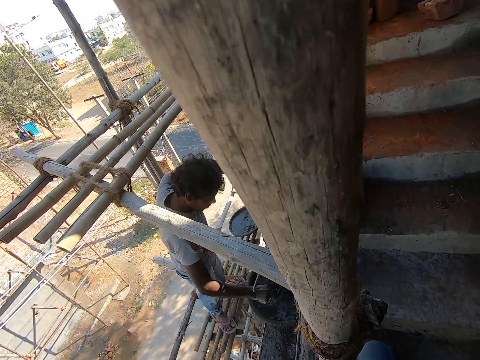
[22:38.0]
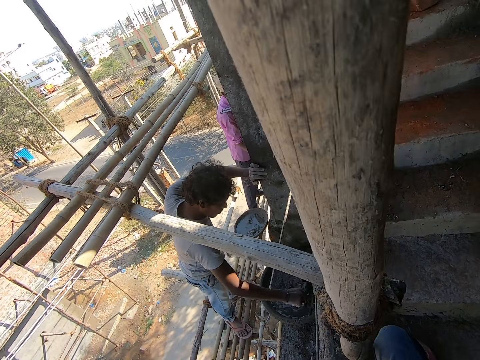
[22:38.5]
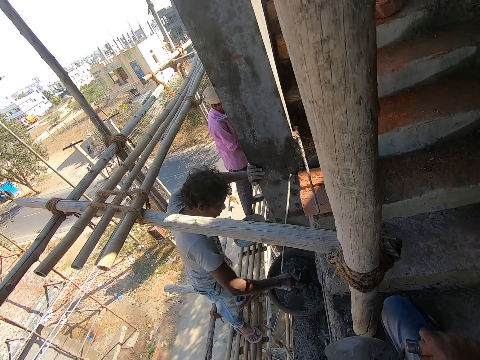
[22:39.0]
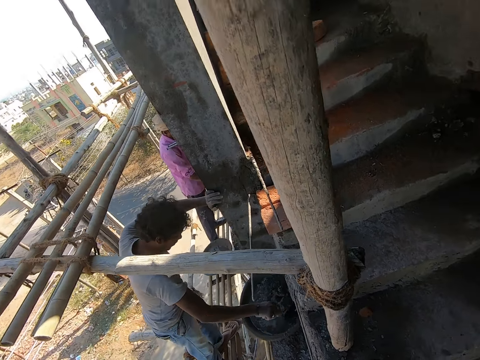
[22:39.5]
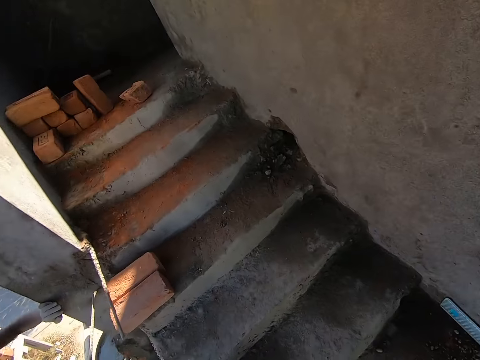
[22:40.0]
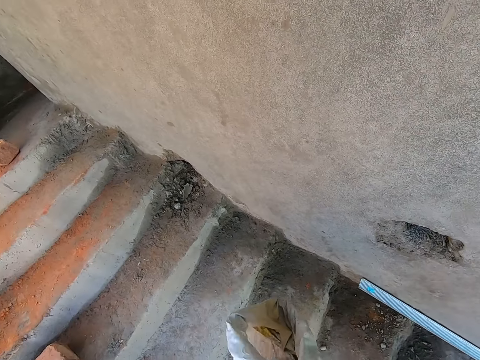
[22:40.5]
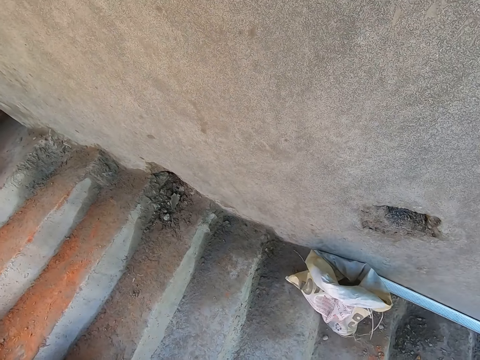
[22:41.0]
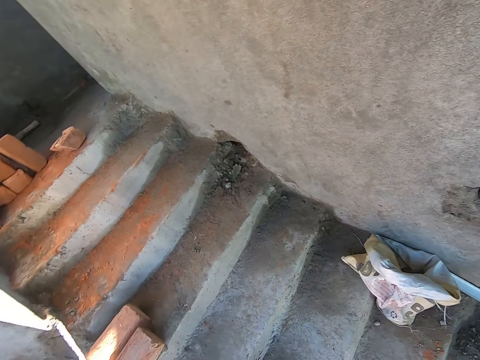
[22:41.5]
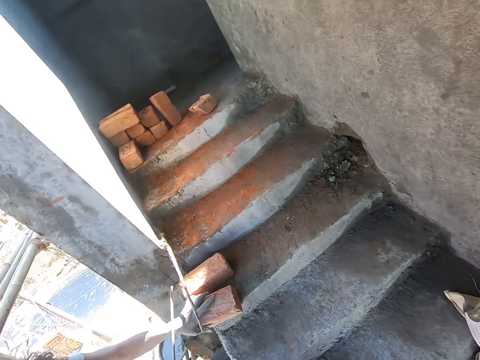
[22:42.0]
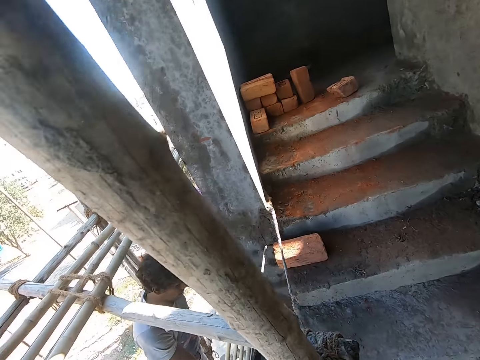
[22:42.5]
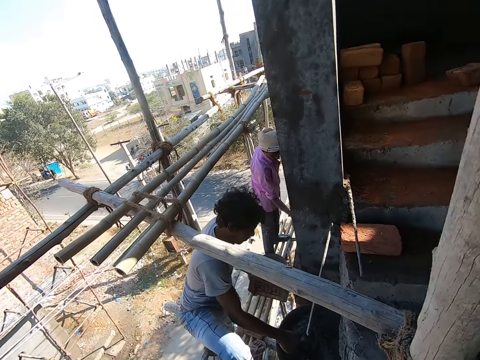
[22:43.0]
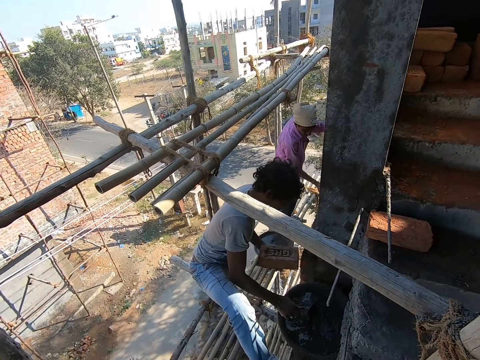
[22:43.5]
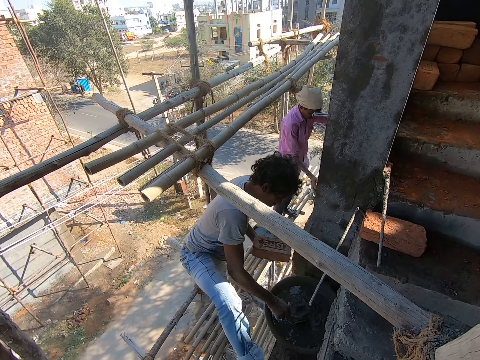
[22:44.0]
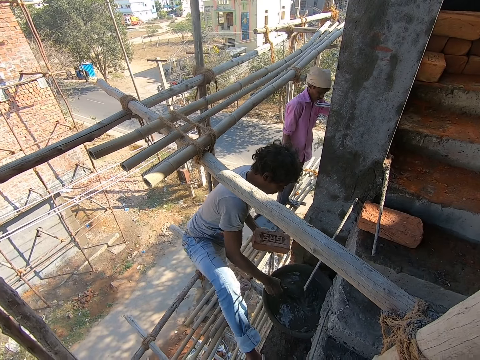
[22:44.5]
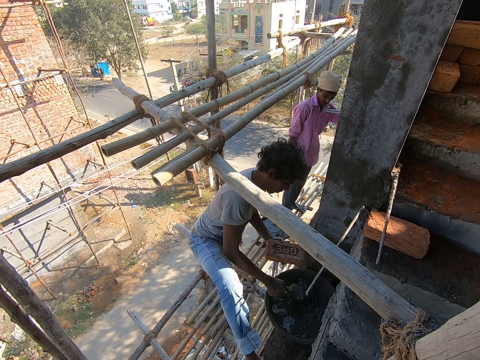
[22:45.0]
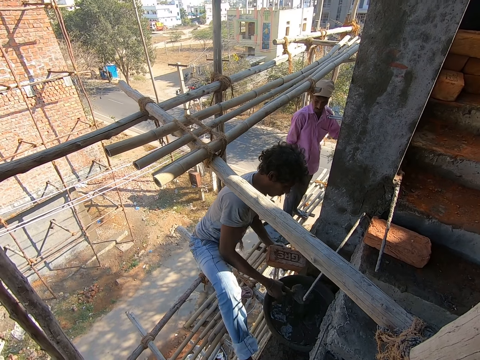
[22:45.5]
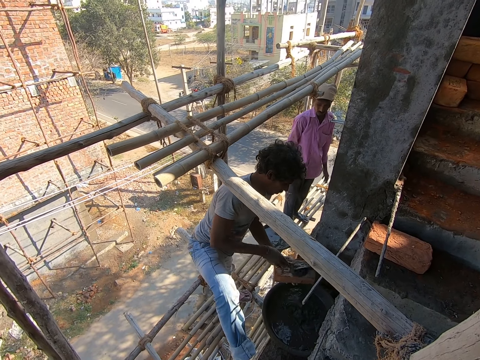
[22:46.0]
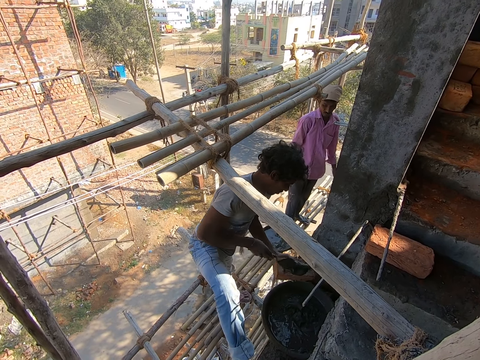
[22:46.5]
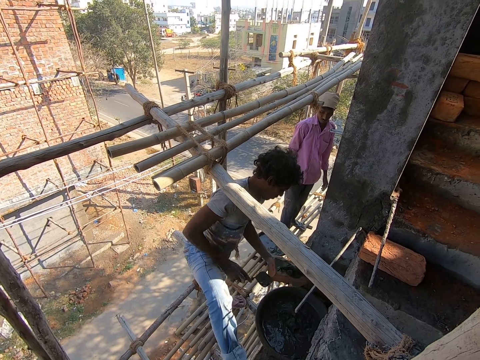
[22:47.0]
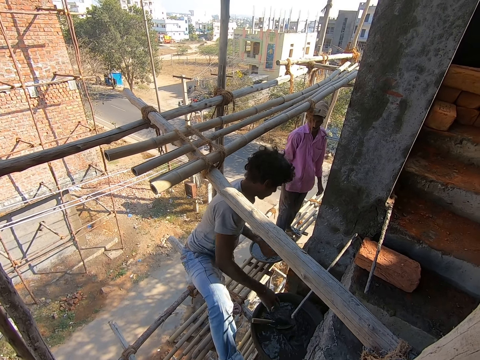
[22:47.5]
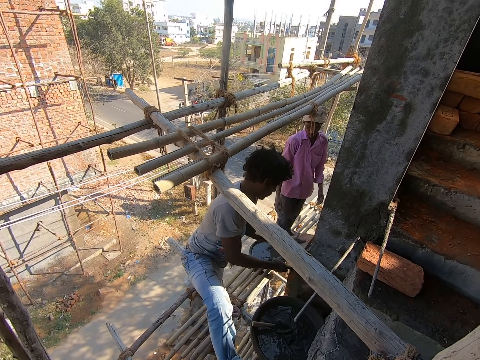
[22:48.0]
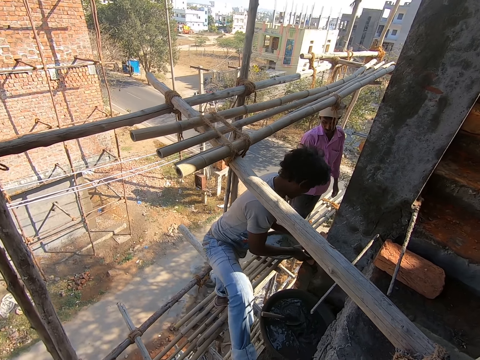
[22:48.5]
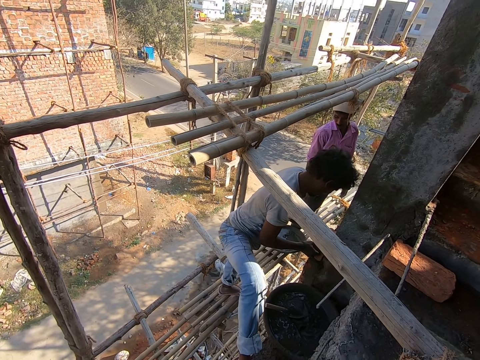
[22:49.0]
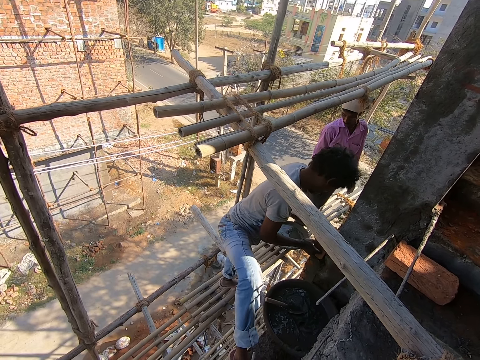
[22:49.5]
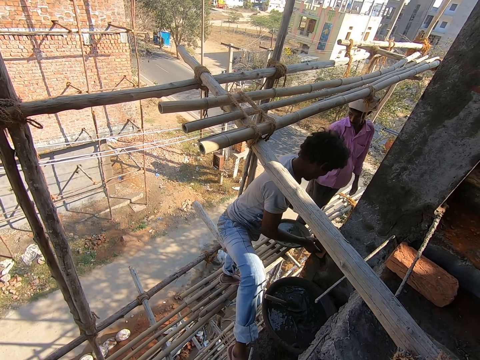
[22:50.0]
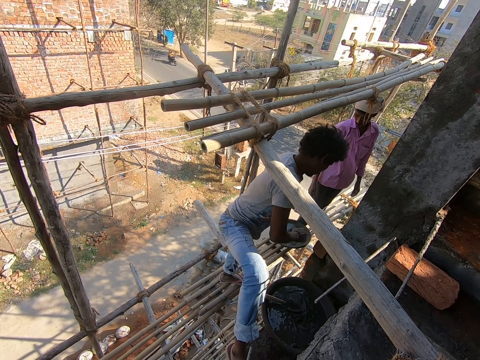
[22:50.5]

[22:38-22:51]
The camera wearer tosses the sack of cement on the ground with his left hand. A man scoops mortar from the head pan with the hand trowel in his right hand. The camera wearer looks at the man. He looks outside. The man pours the concrete from the trowel in his right hand on the brick, drops the trowel in his right hand in the container, and lays the brick on the wall with his hands.

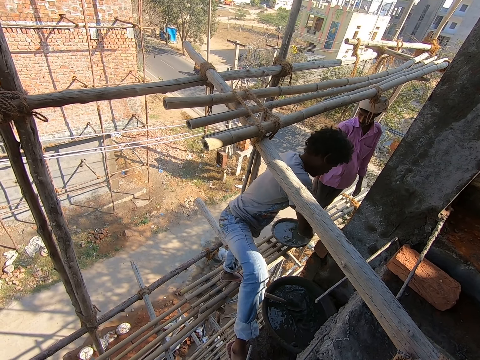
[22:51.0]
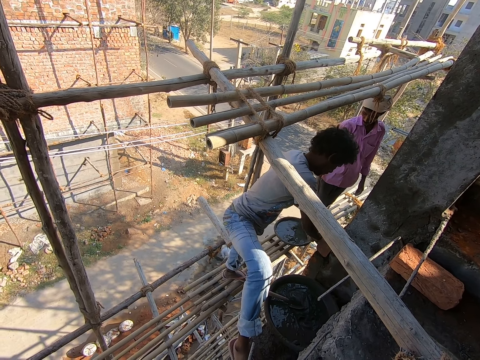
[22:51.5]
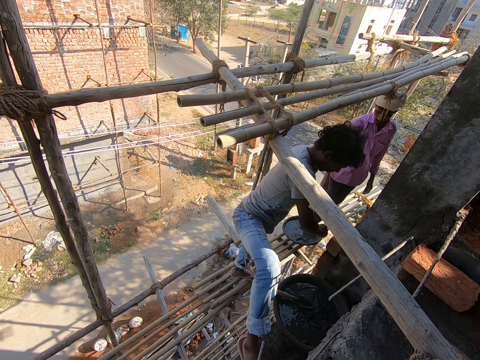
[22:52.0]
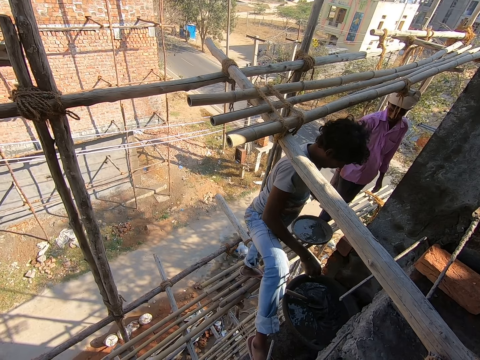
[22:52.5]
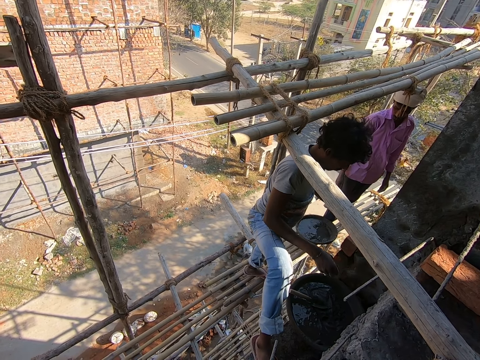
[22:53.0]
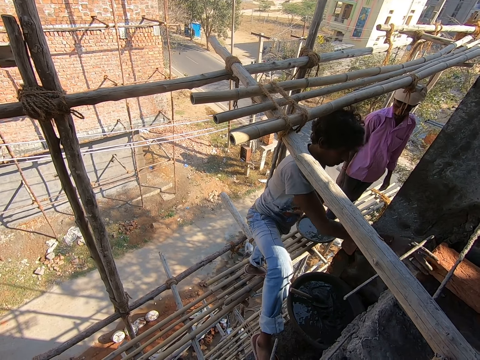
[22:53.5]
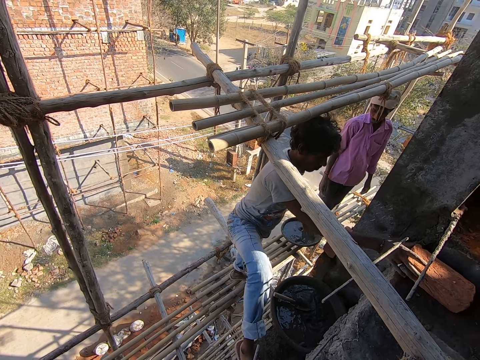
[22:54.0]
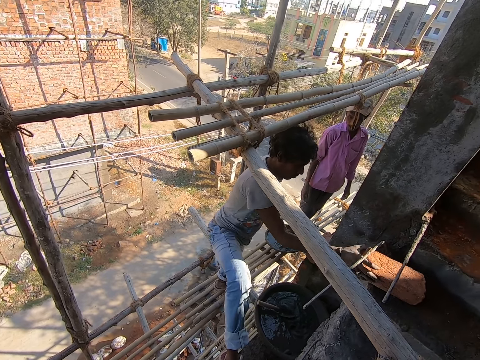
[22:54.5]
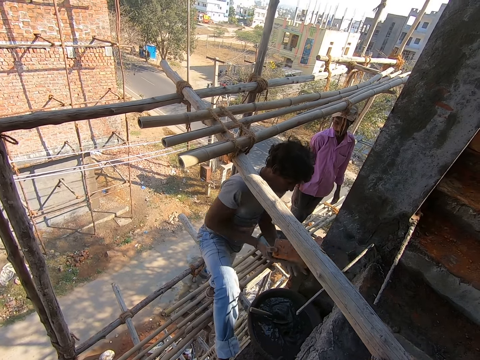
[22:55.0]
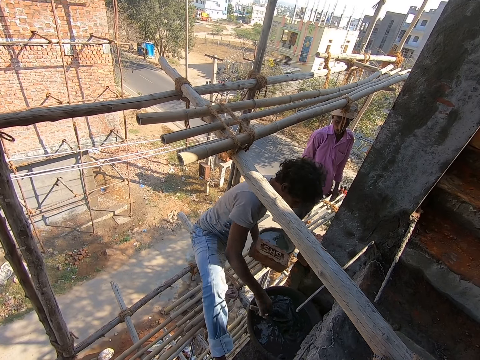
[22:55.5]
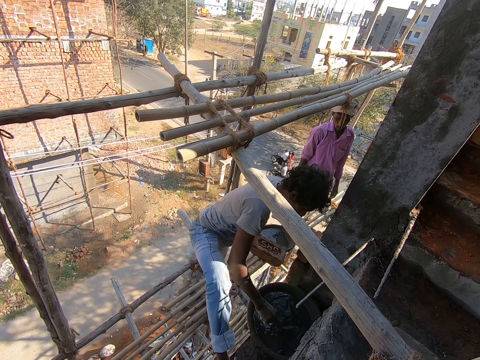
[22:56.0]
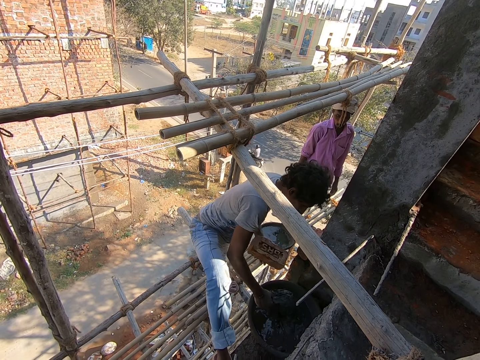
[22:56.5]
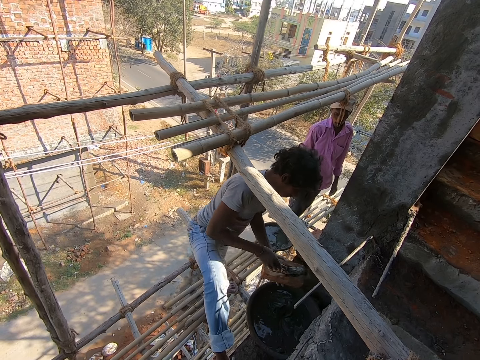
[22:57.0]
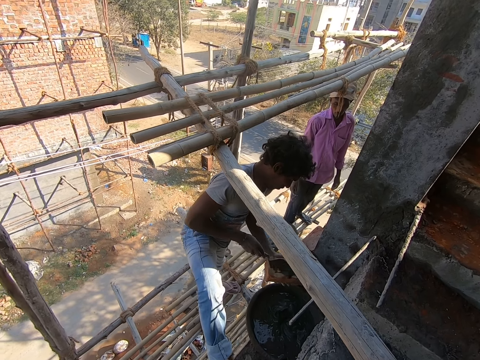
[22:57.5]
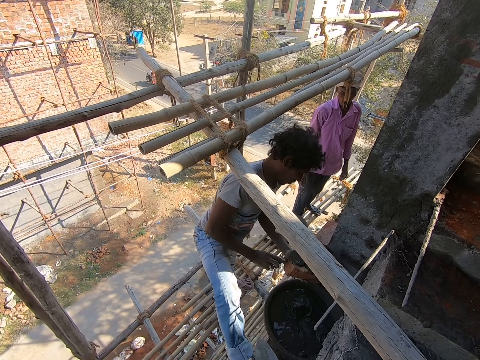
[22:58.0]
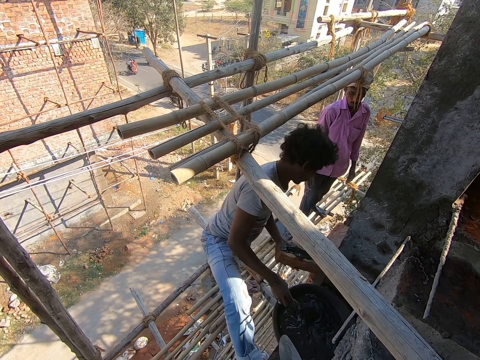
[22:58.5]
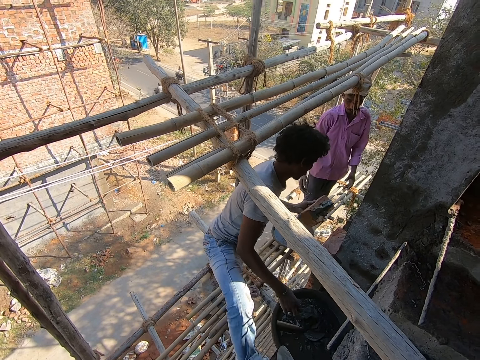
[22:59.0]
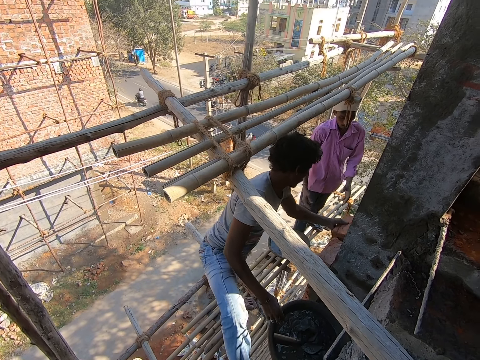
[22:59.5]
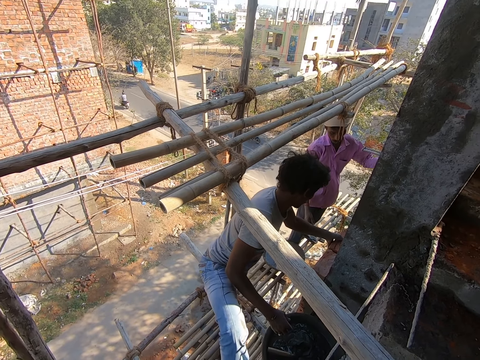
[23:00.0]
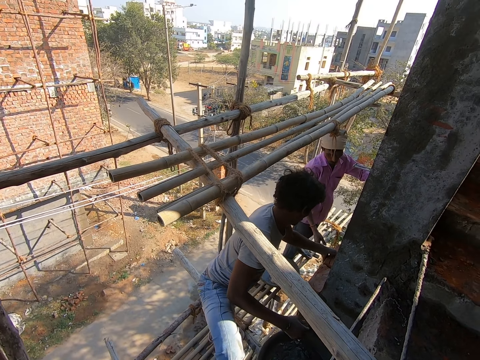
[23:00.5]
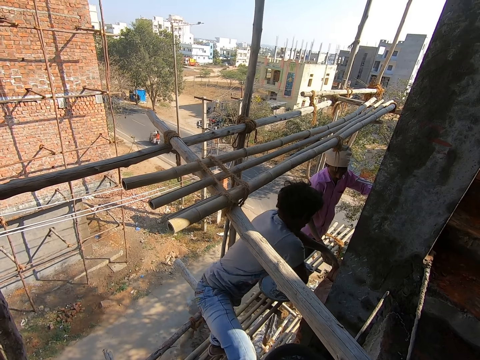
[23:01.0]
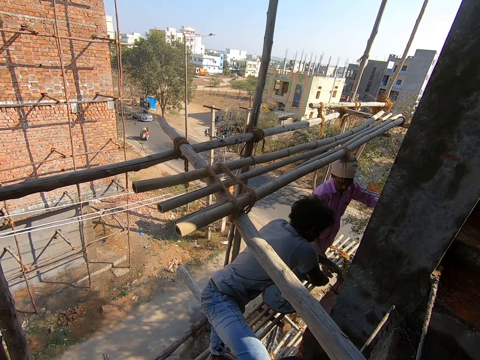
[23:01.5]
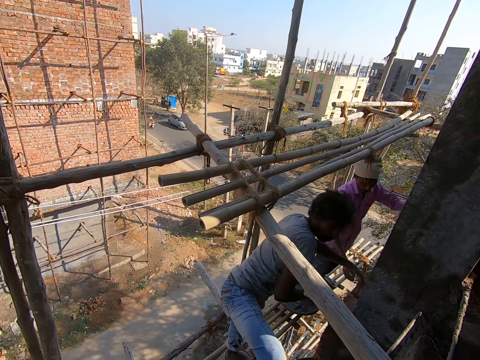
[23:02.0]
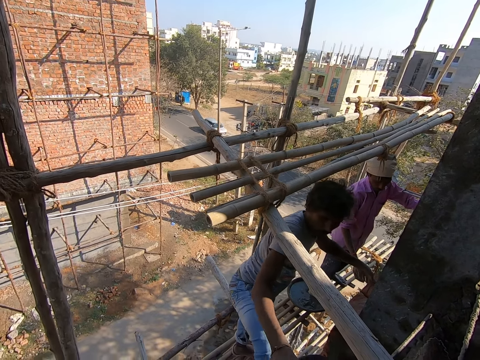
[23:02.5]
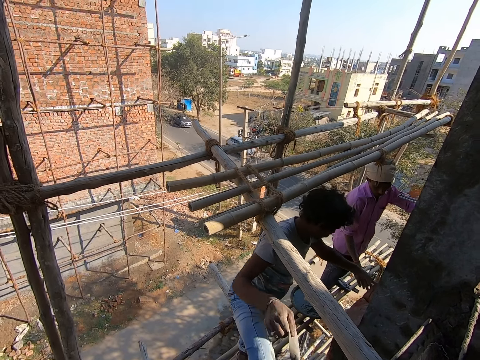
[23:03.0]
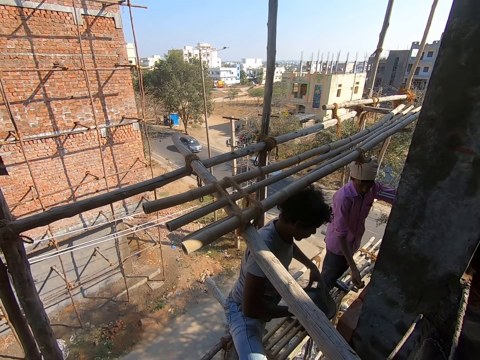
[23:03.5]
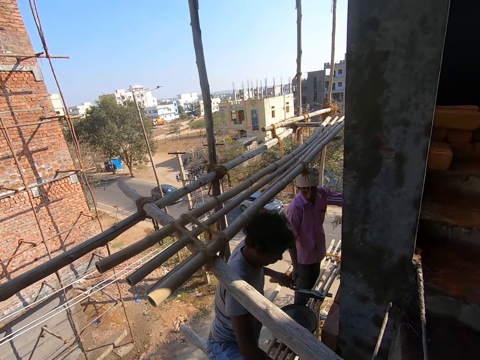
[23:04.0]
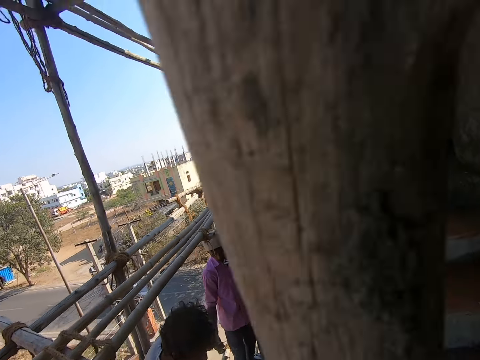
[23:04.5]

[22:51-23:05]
A man hits the brick with his right hand. He picks up a brick from the stair with his right hand and passes the brick to his left hand. The man speaks to the camera wearer and another man. The first man takes concrete from the container with the trowel in his right hand, pours the concrete from the trowel in his right hand on the brick, drops the trowel in his right hand in the container, and lays the brick on the wall with his left hand. He hits the brick with his right hand, picks up the trowel from the container with his right hand, and passes the trowel to his left hand. The other man collects the trowel from the first man with his right hand.
